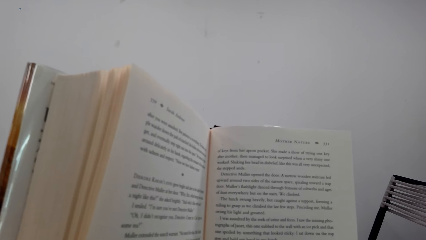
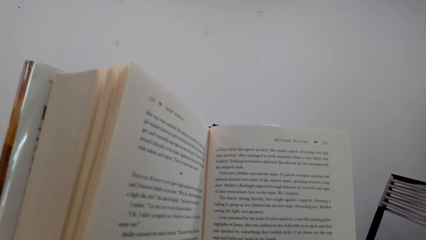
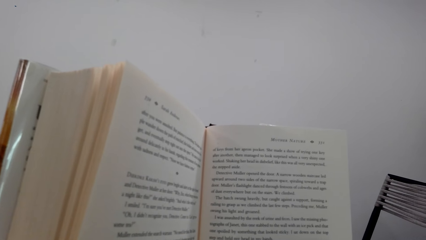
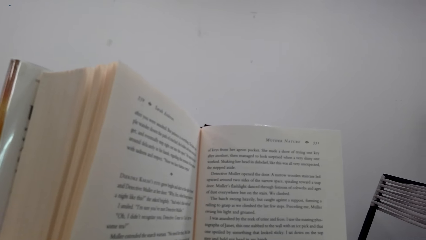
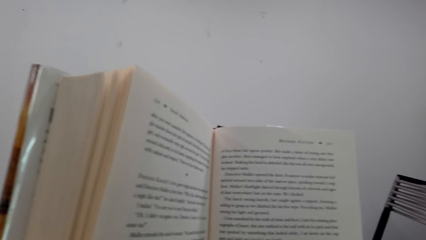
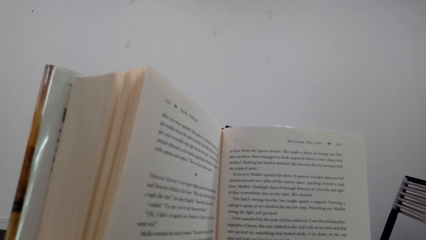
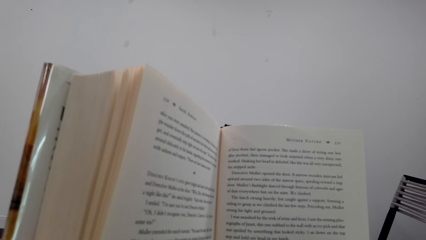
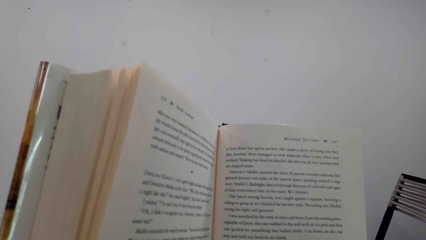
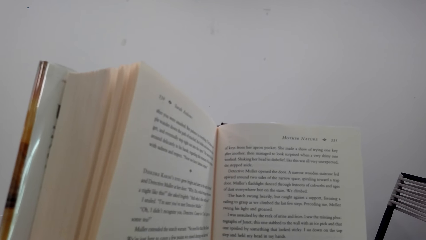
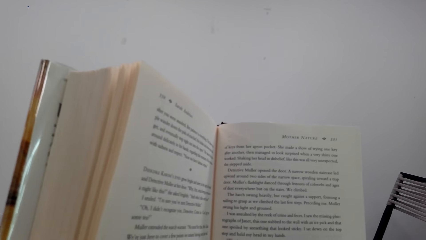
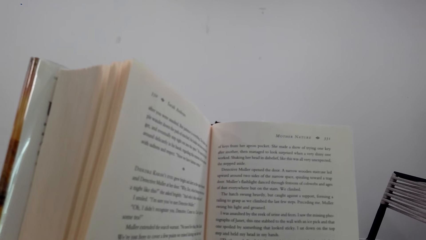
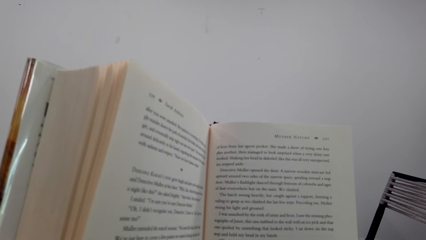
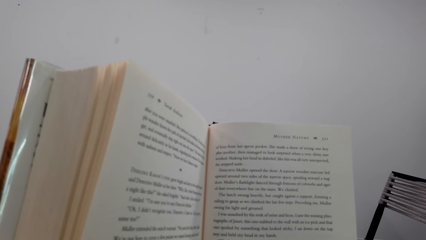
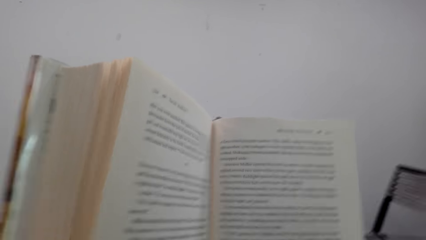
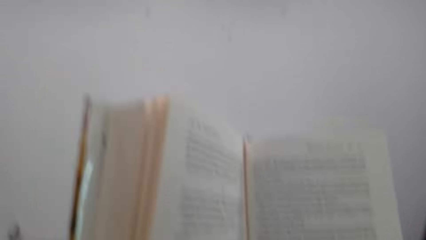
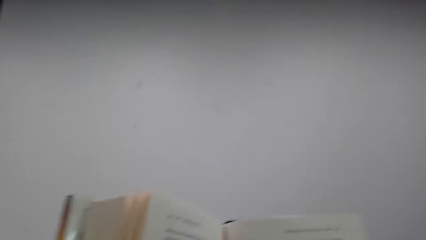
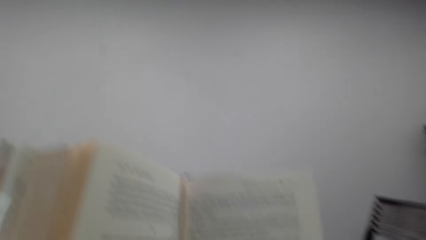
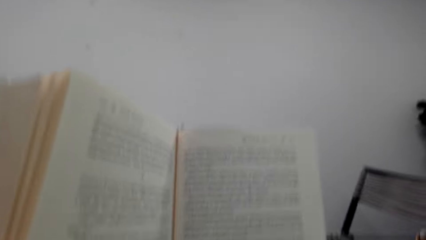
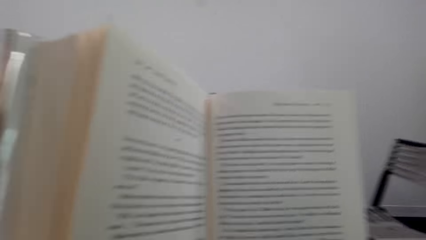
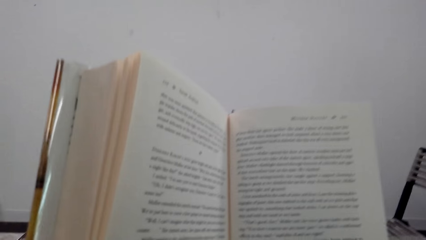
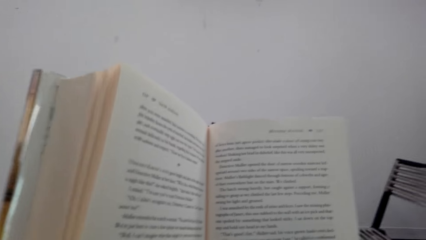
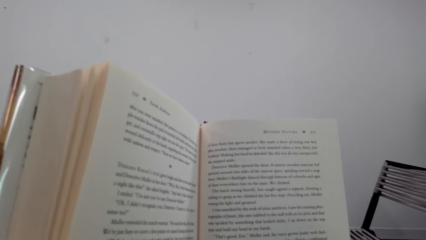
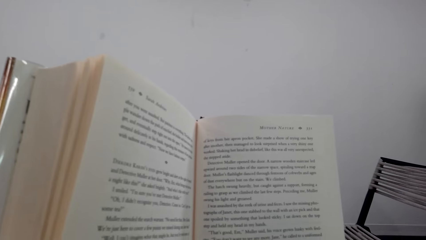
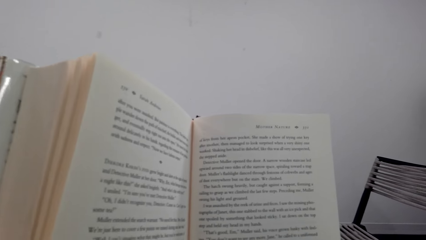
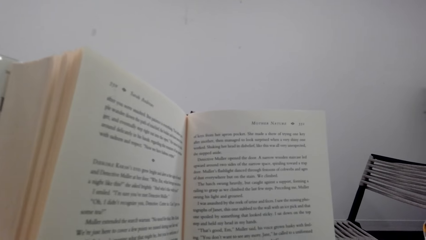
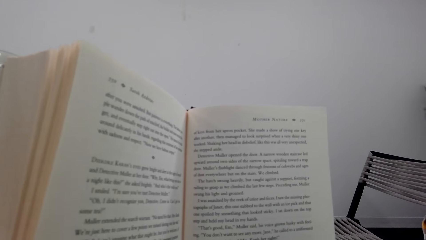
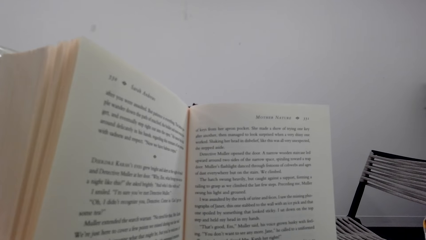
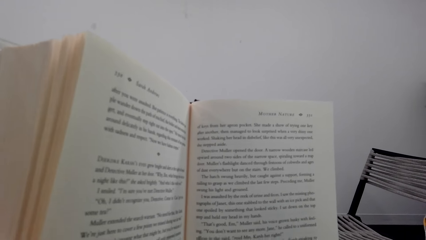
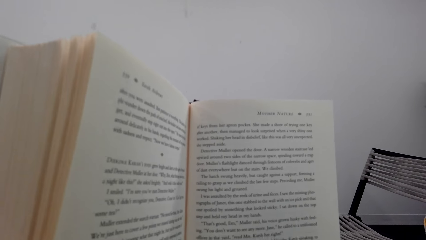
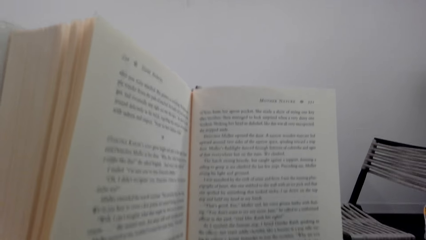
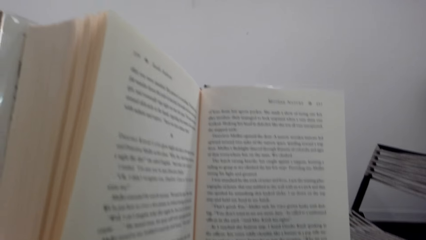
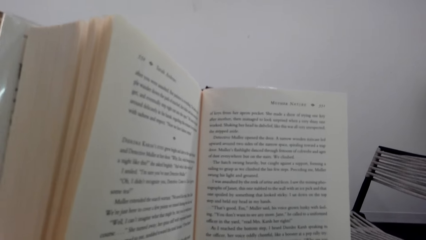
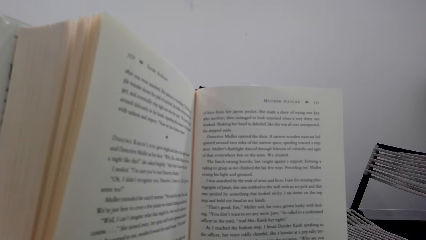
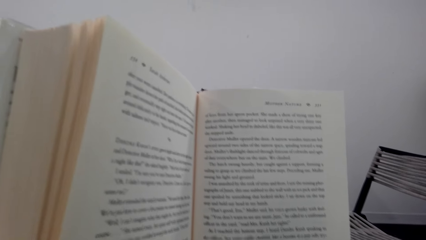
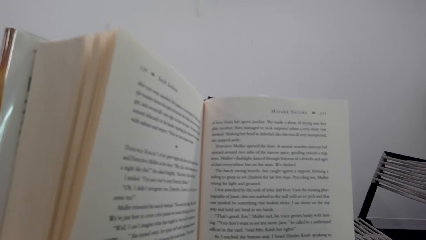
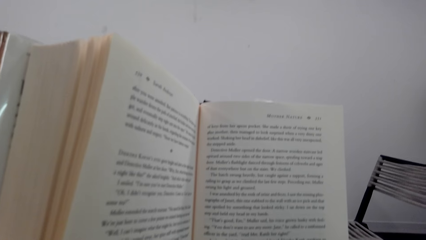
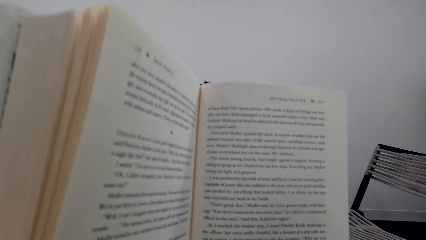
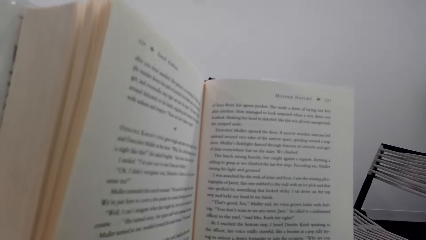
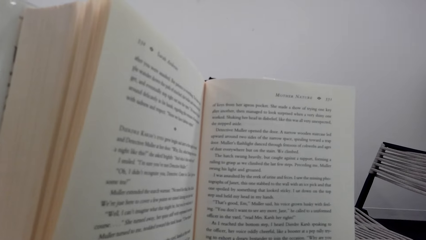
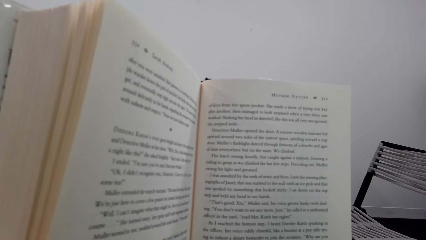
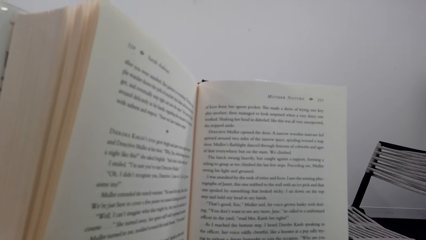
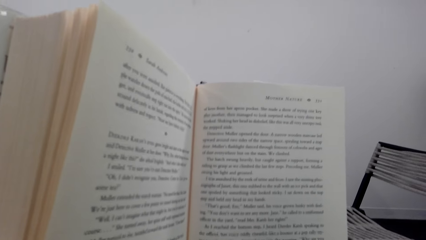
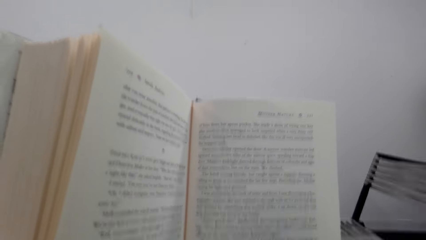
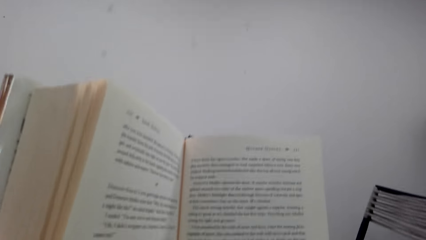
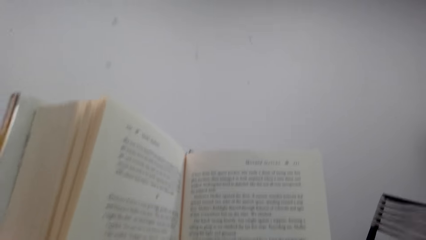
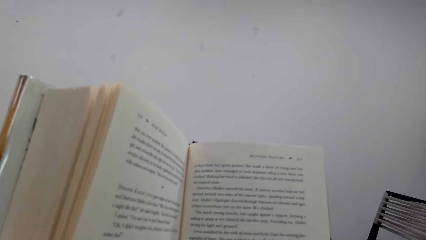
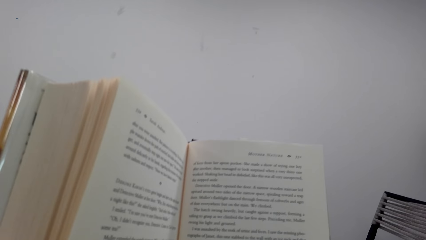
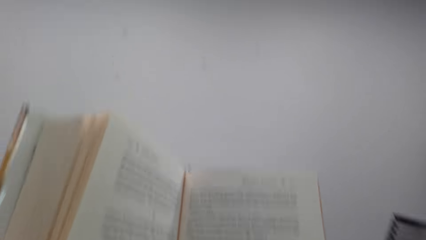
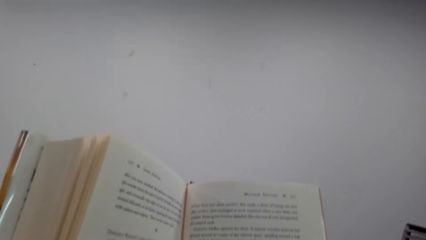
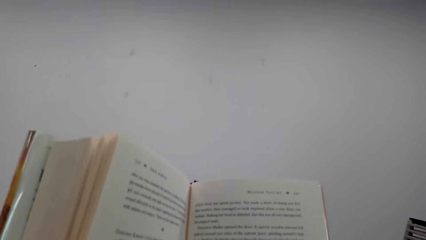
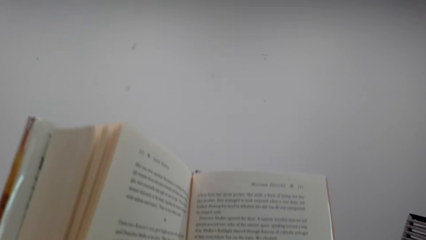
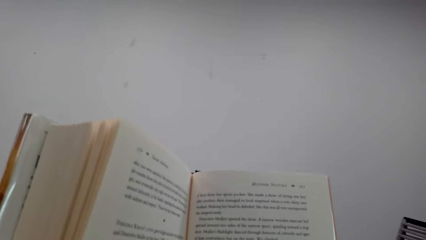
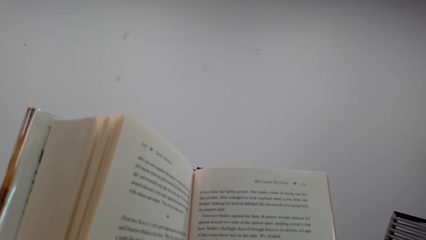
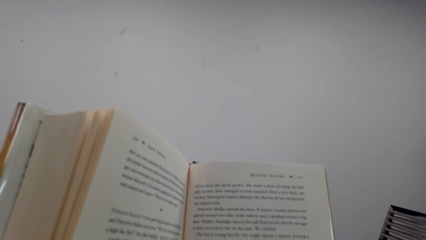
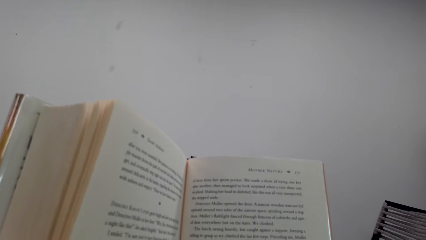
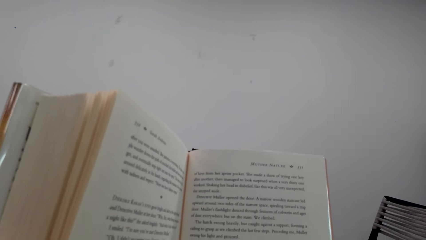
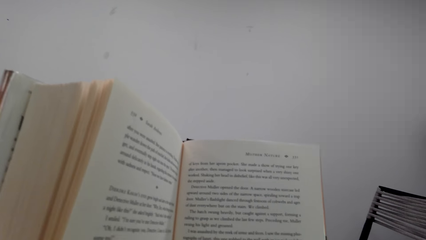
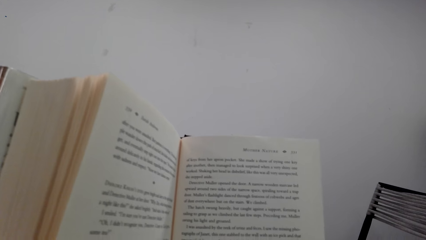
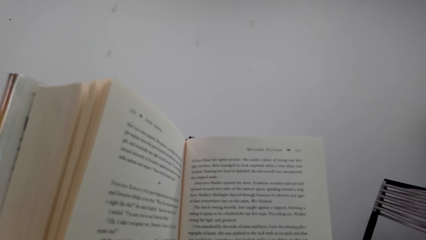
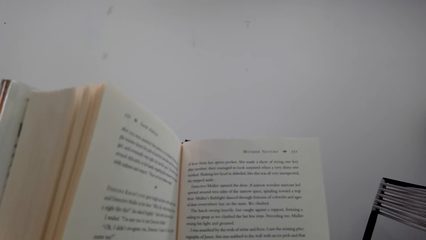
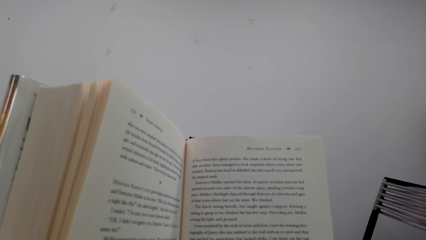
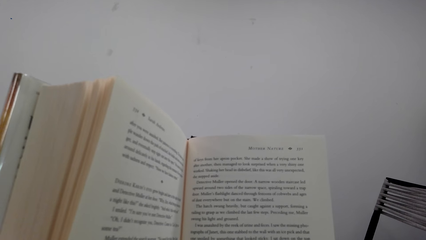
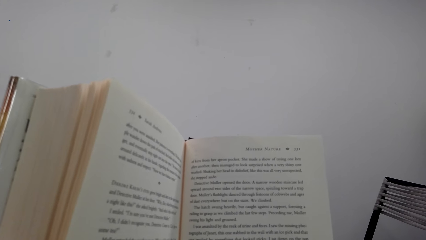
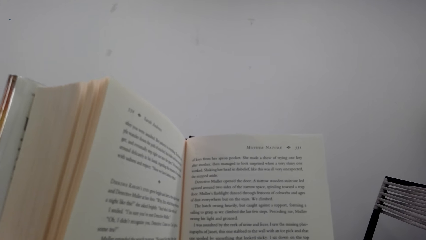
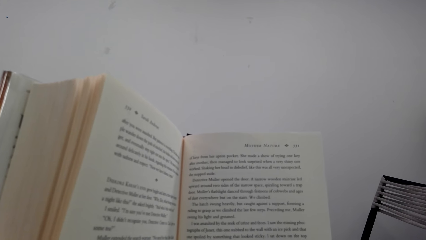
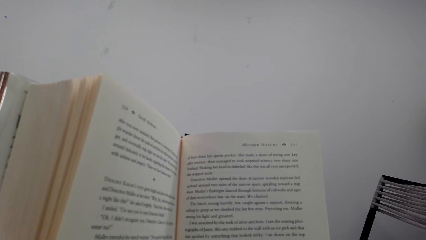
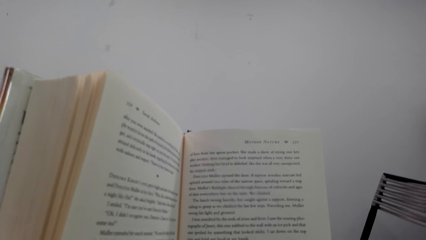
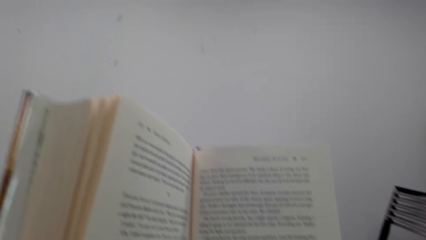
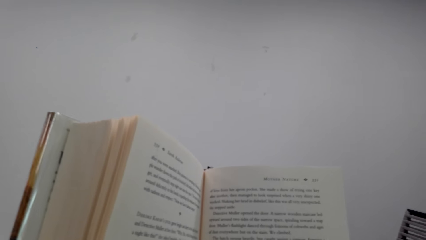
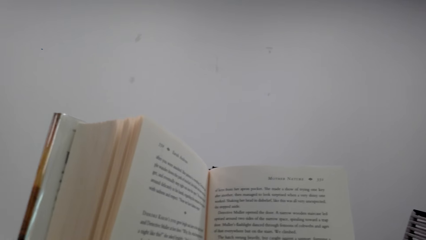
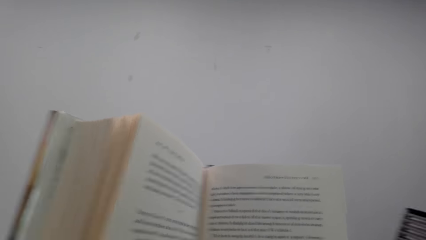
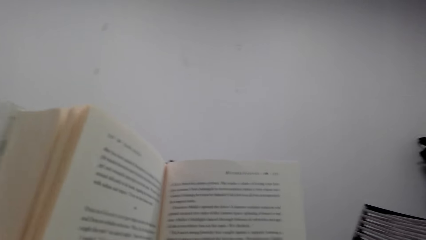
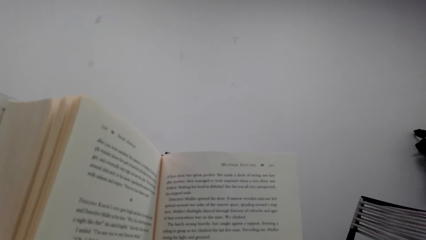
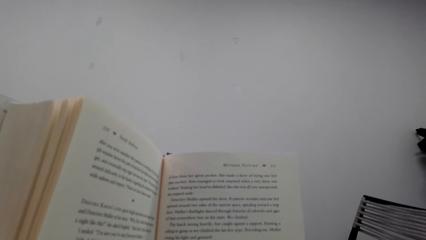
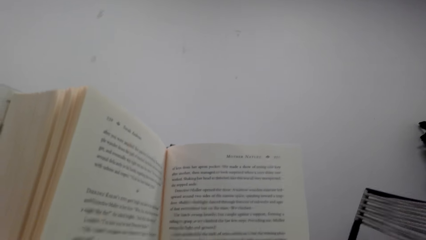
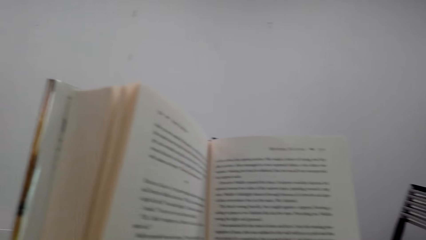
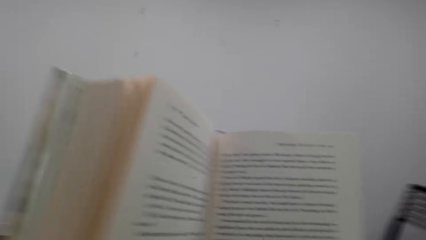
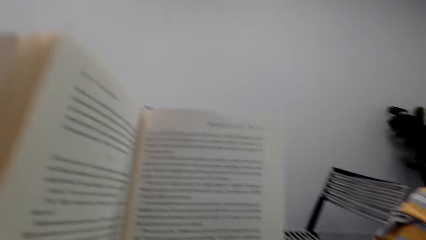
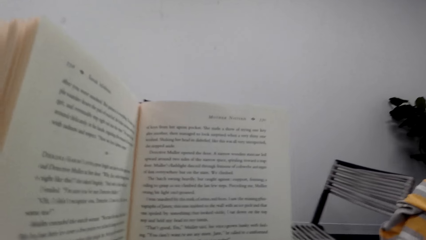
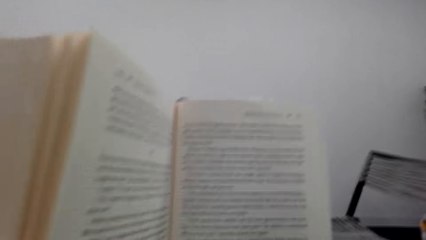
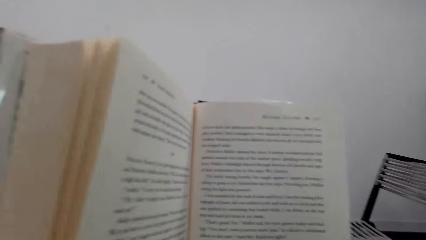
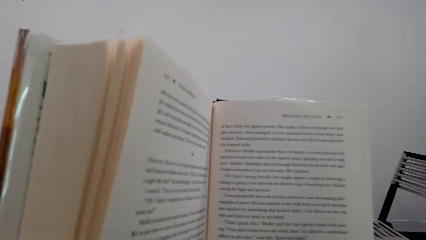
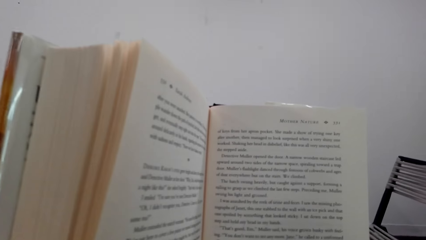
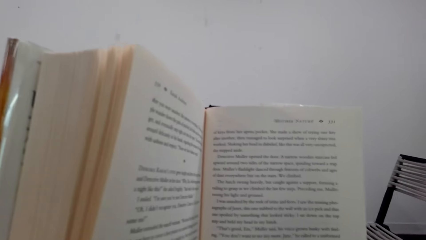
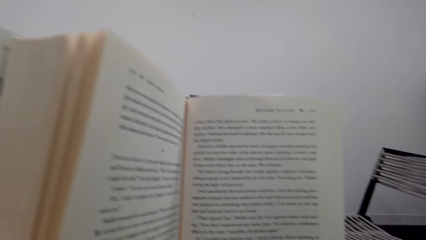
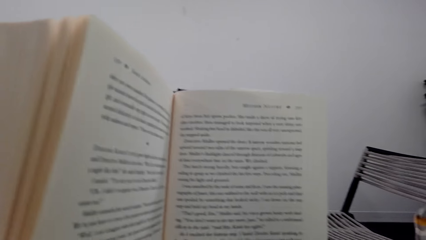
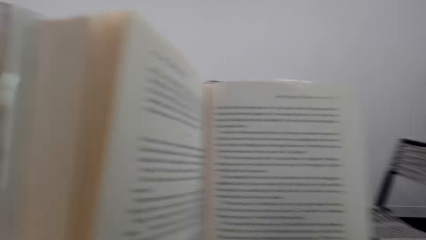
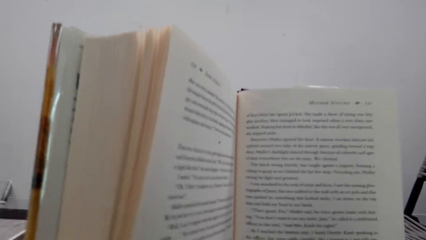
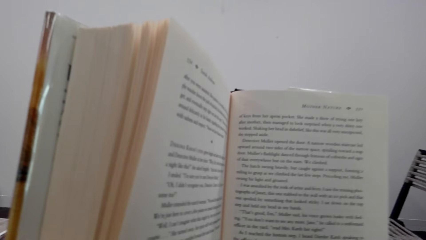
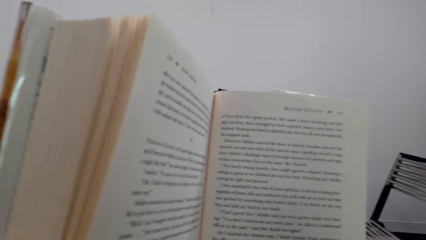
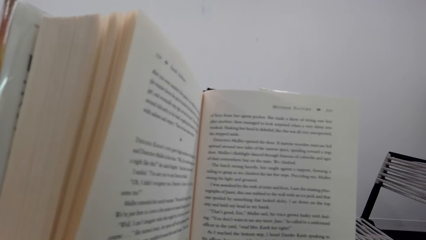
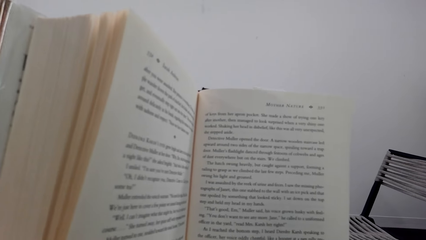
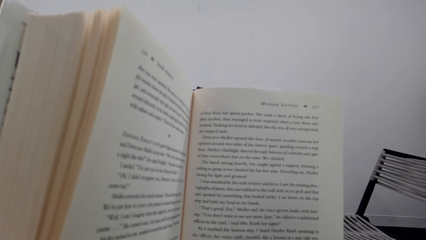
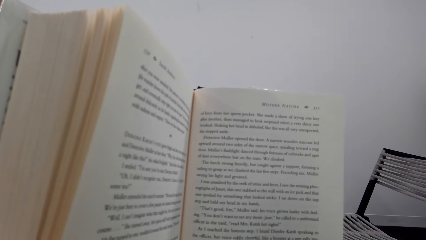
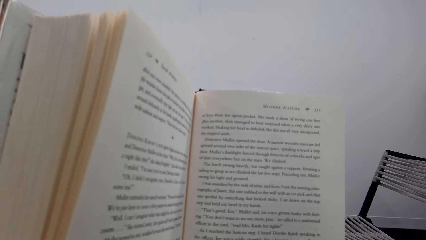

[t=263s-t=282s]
The camera wearer looks around a room. They read a book. A man converses with the camera wearer. The camera wearer reads the book. They look around the room. The man converses with the camera wearer. The camera wearer reads the book.
